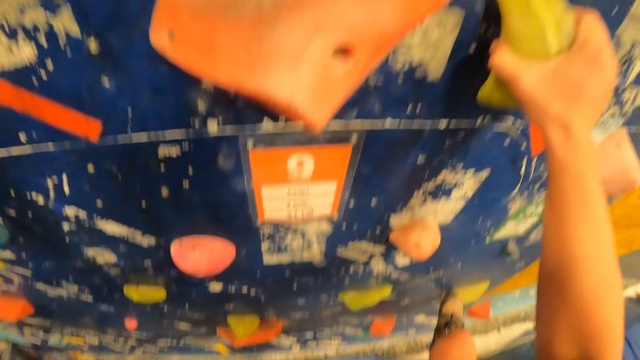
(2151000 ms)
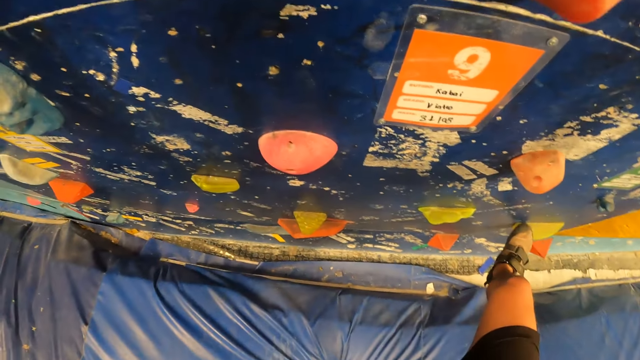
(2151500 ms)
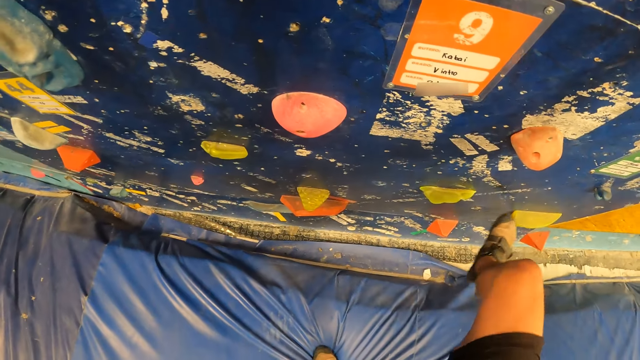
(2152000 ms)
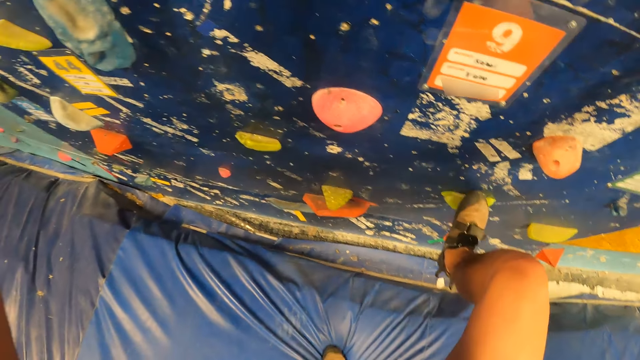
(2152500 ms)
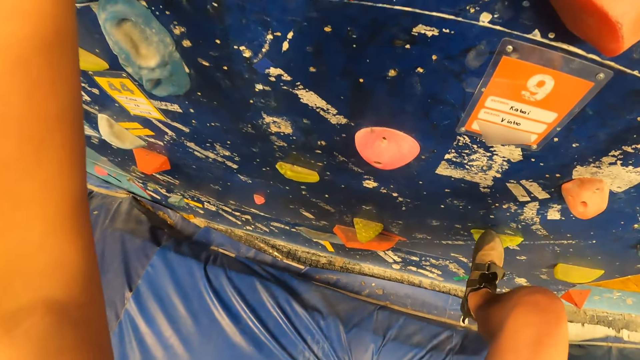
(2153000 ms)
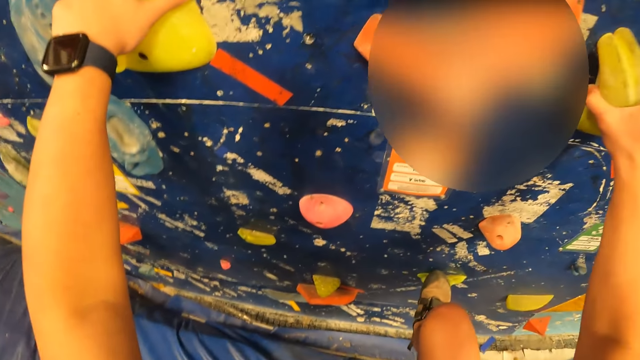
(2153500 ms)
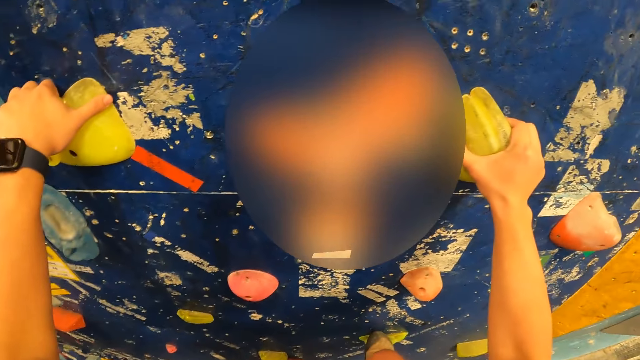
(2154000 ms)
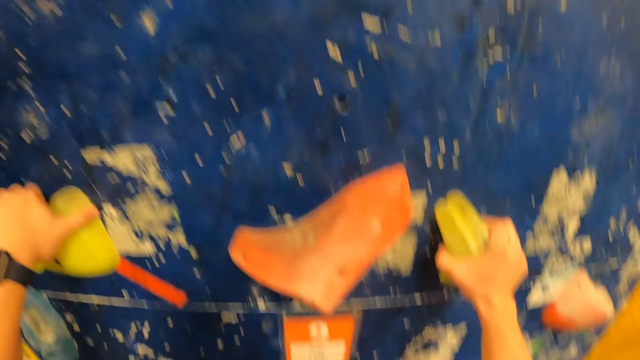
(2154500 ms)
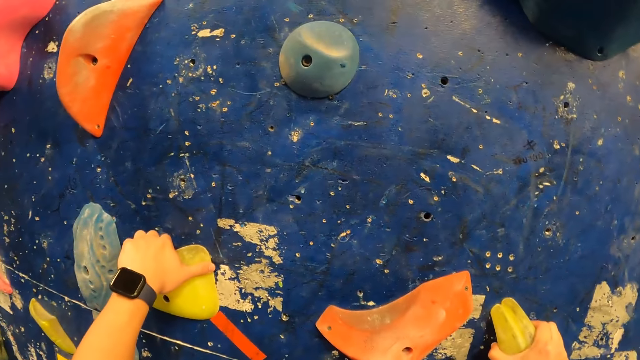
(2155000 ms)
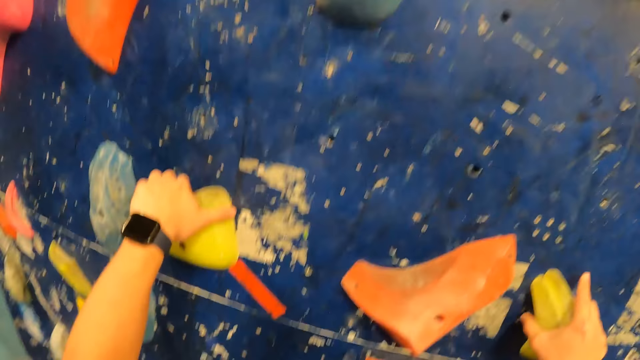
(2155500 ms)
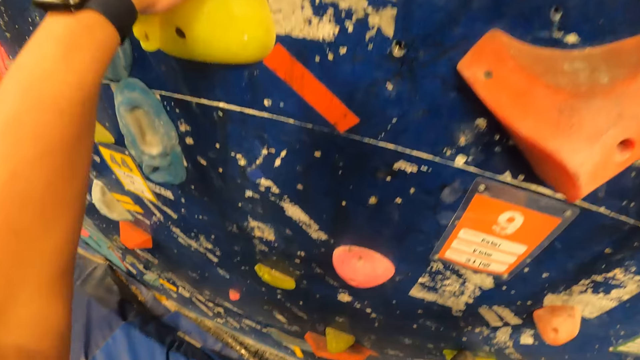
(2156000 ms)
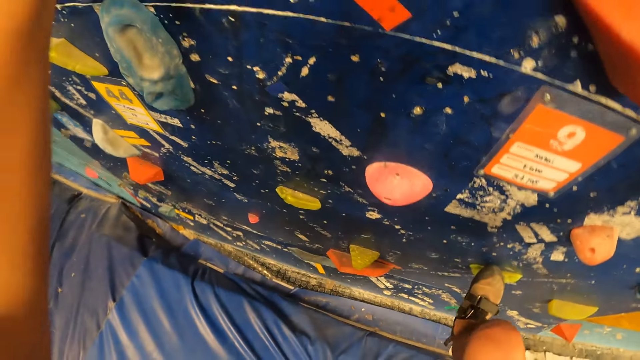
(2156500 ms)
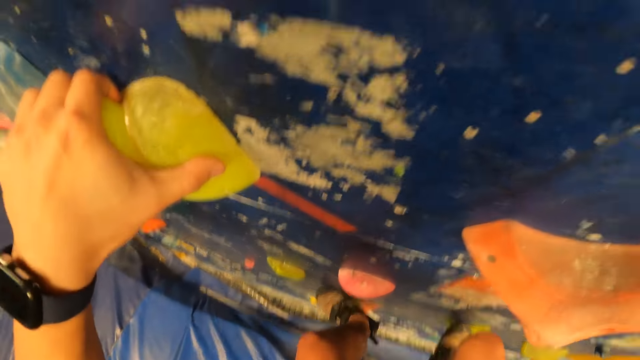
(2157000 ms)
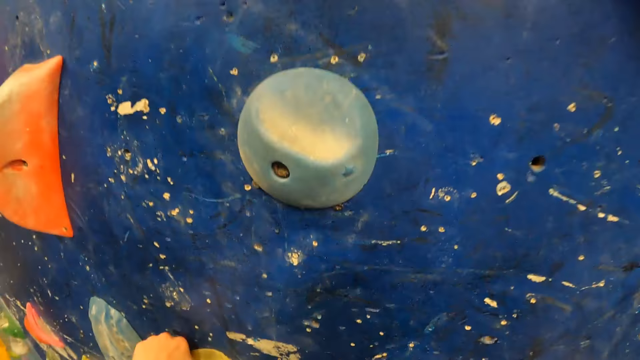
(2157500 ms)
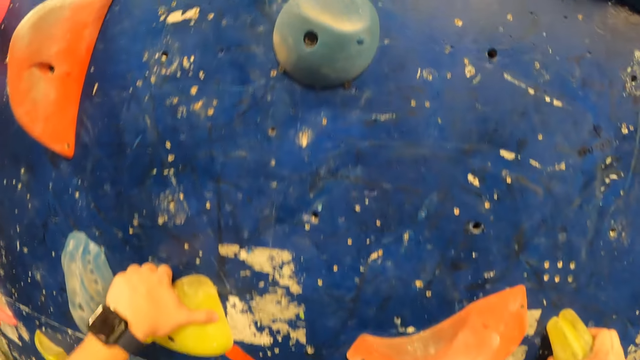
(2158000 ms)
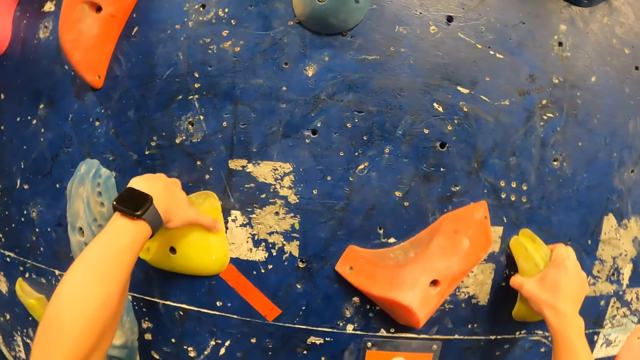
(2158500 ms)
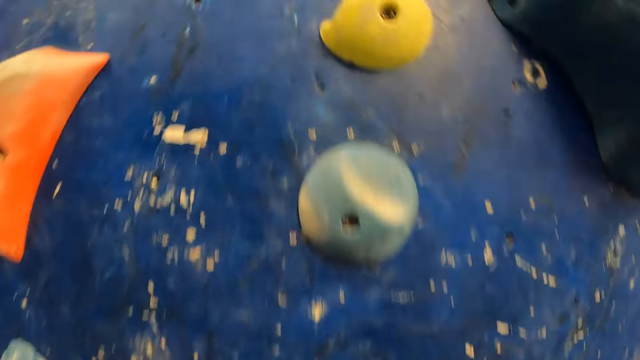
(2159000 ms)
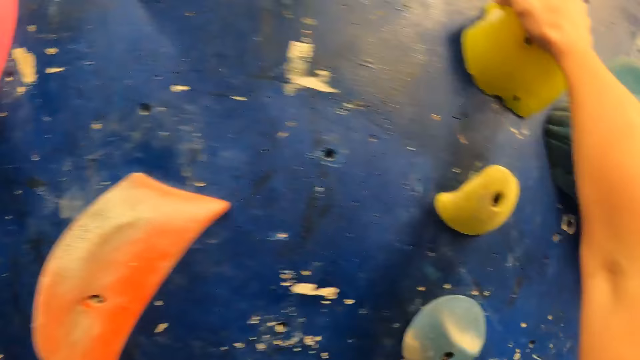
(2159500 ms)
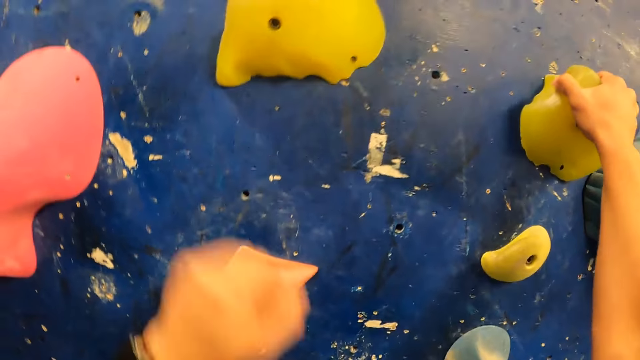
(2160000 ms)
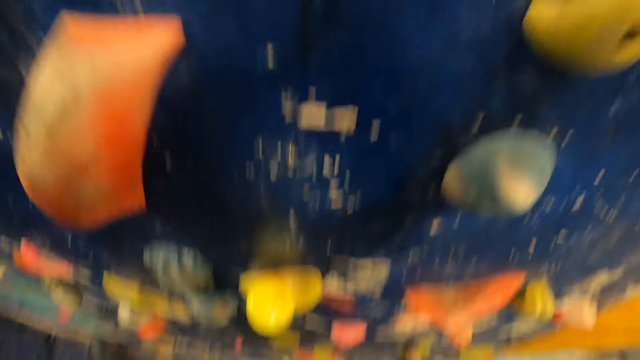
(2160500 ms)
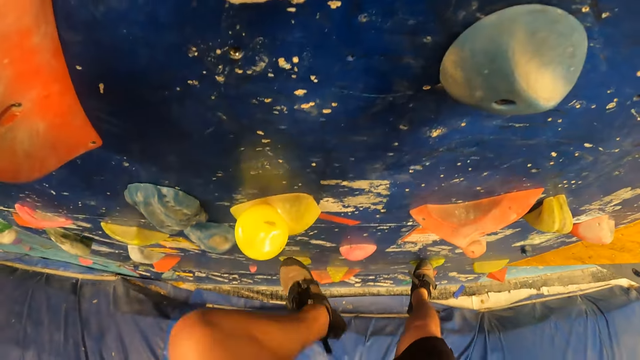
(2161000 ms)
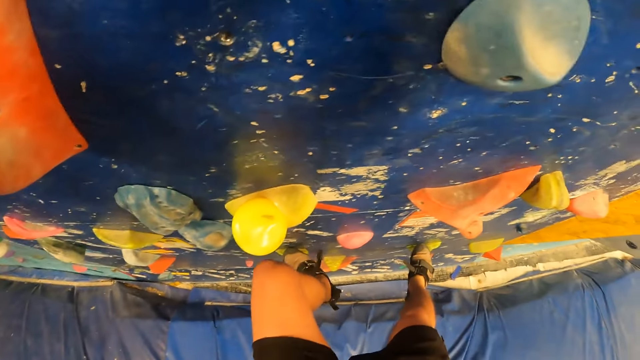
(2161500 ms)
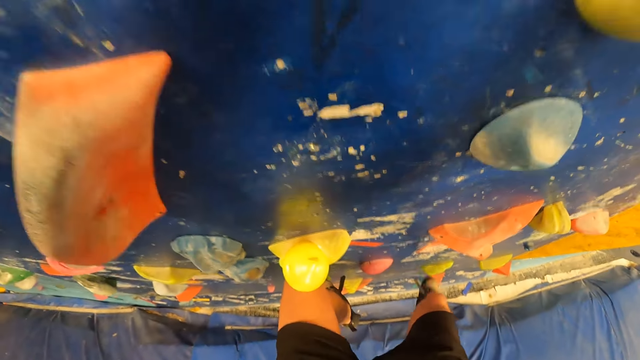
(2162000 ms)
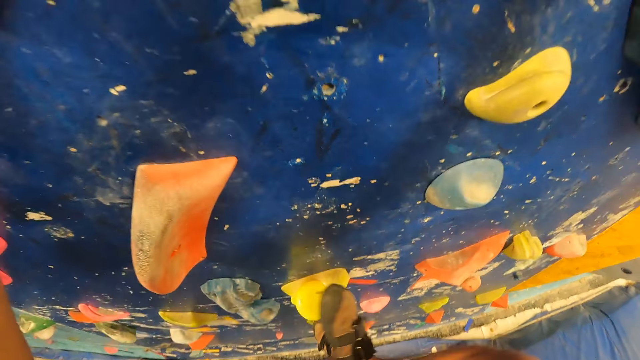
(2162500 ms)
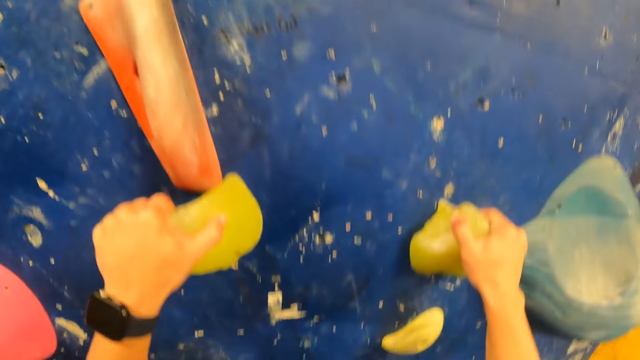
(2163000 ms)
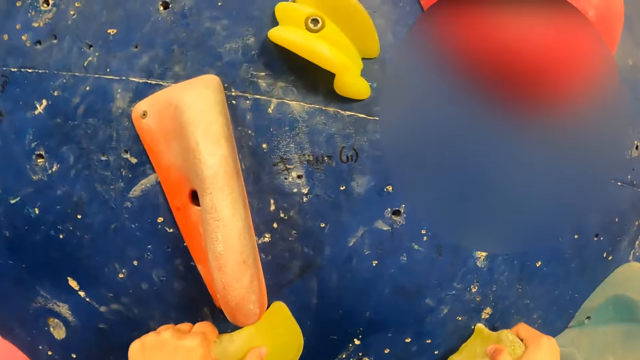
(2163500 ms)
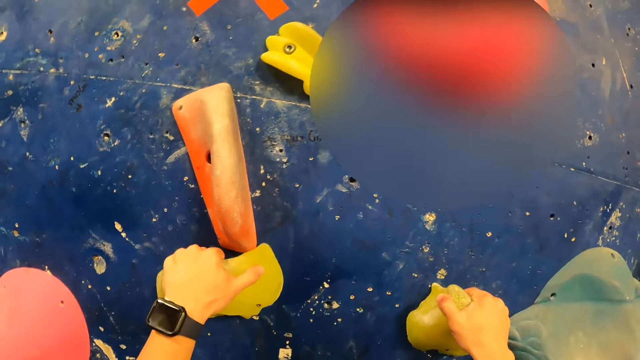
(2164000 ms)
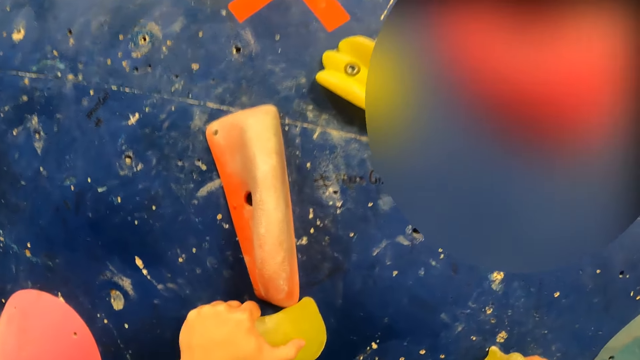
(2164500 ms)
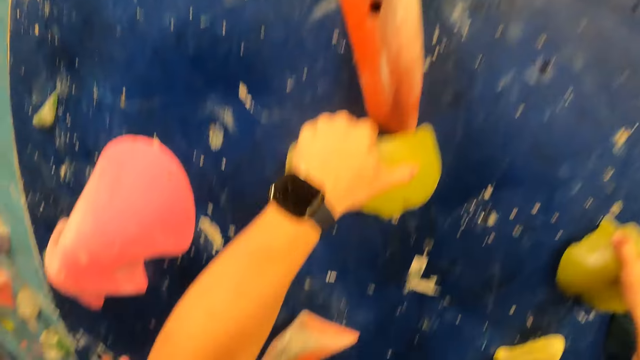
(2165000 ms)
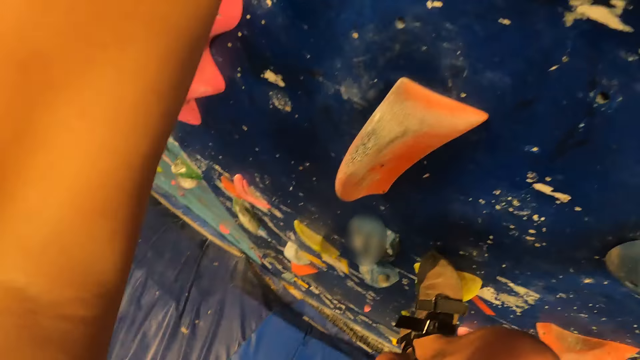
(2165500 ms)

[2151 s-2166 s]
The camera wearer climbs the wall. They climb the wall repeatedly.

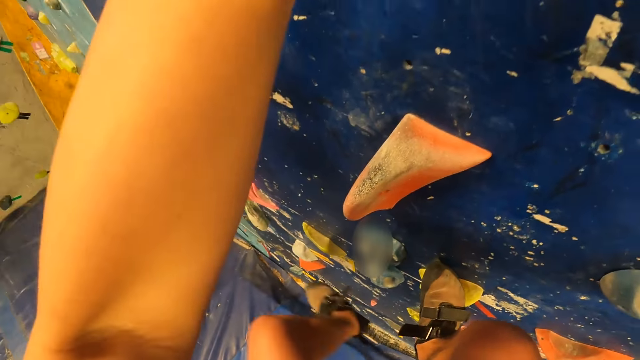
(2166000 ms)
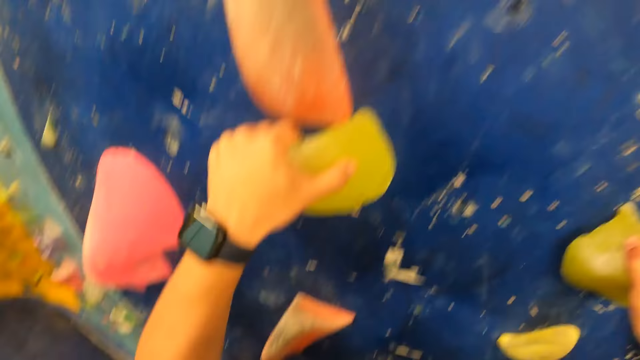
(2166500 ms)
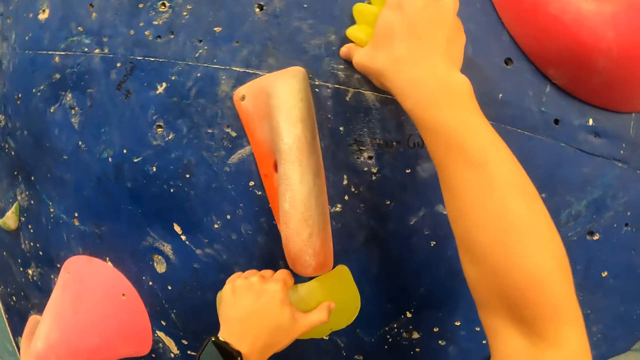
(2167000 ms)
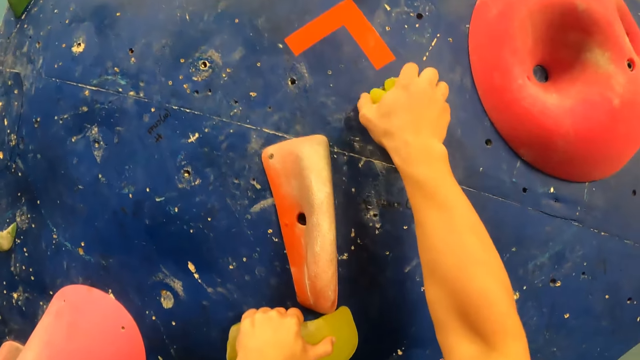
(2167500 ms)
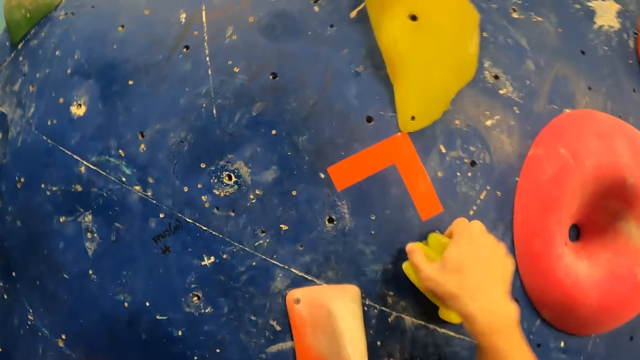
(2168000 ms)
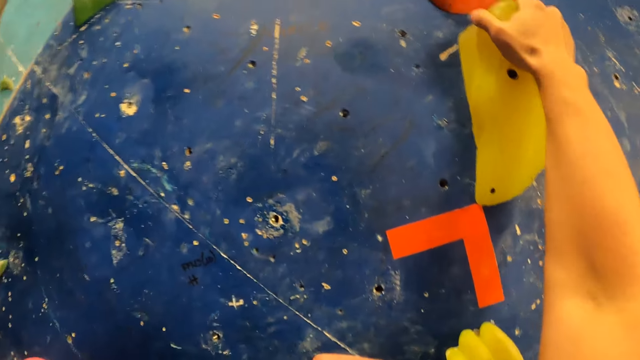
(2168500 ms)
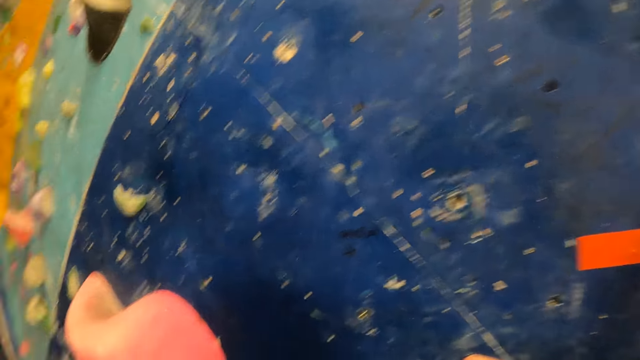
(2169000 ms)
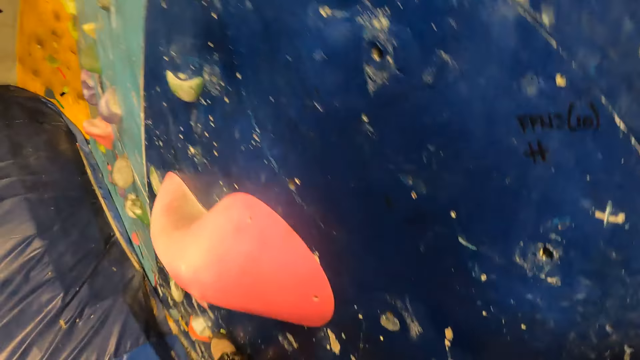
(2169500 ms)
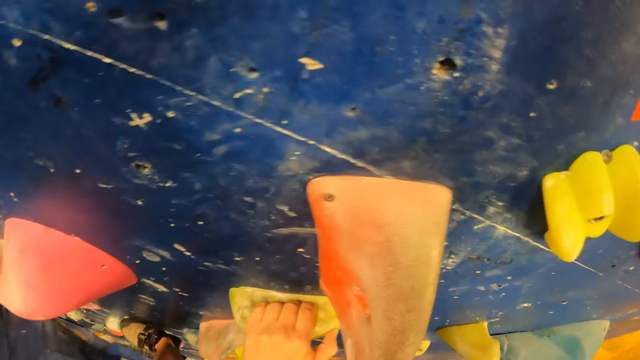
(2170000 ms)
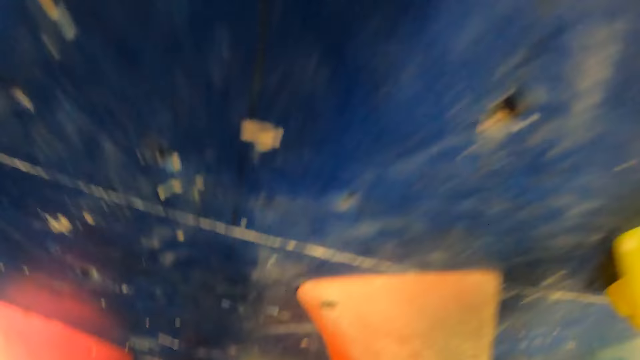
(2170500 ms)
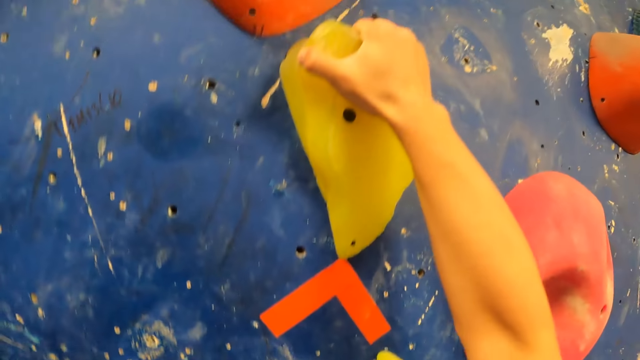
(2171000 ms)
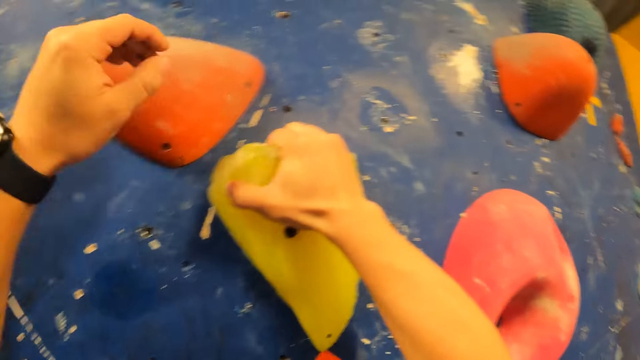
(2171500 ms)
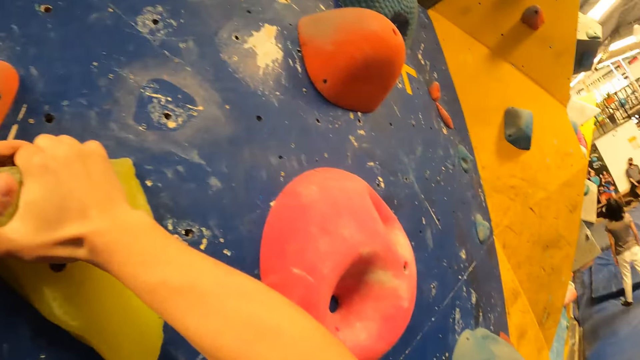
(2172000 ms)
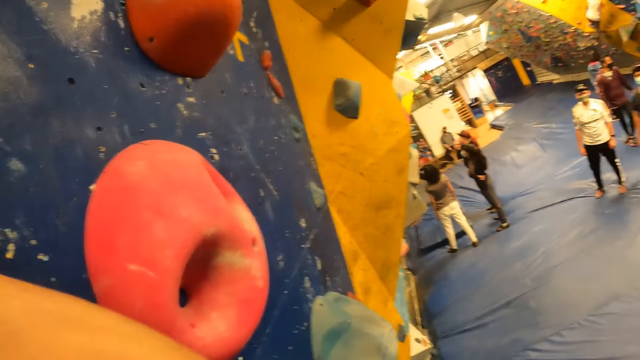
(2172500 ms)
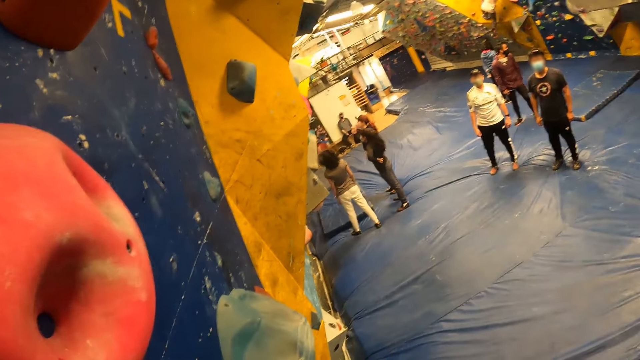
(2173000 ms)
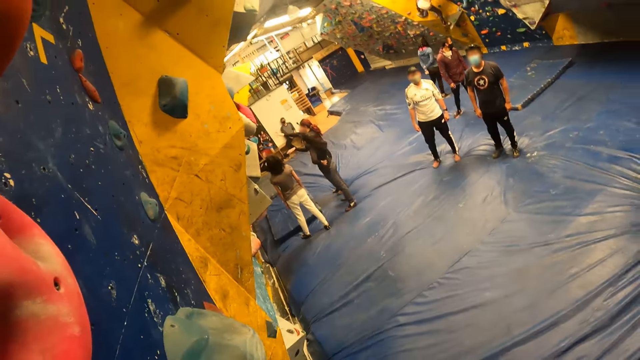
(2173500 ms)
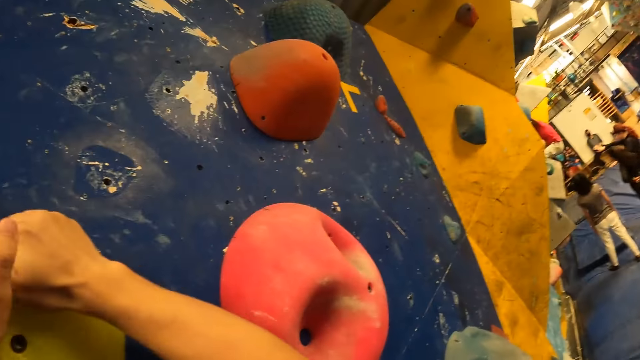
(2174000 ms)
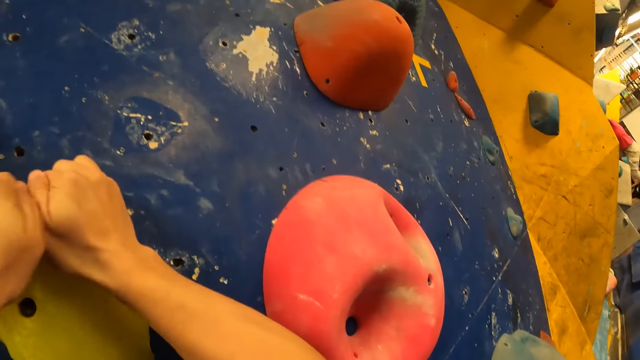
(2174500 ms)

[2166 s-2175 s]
The camera wearer climbs the wall. They climb the wall again.
